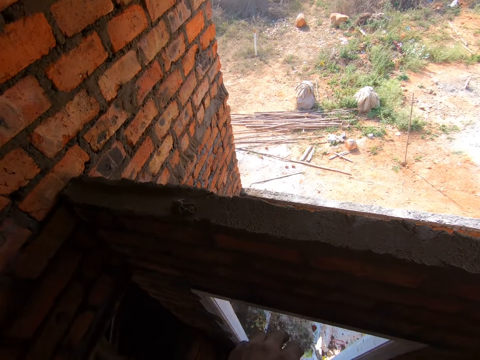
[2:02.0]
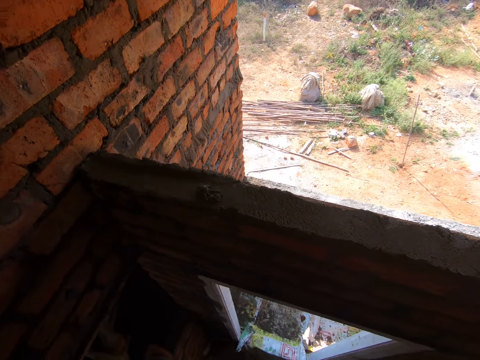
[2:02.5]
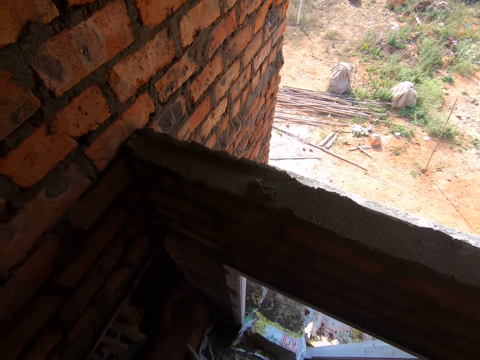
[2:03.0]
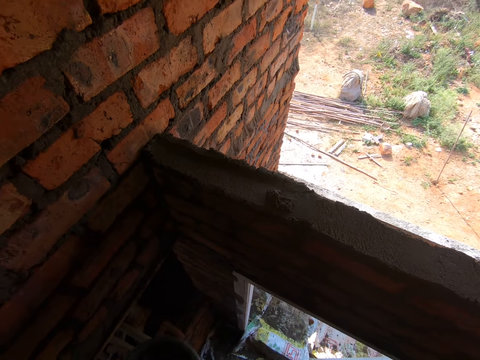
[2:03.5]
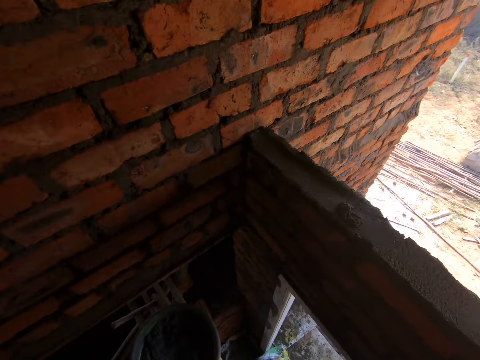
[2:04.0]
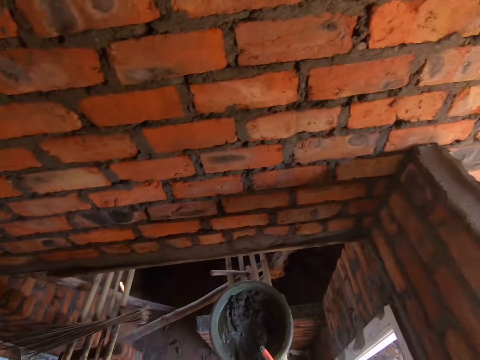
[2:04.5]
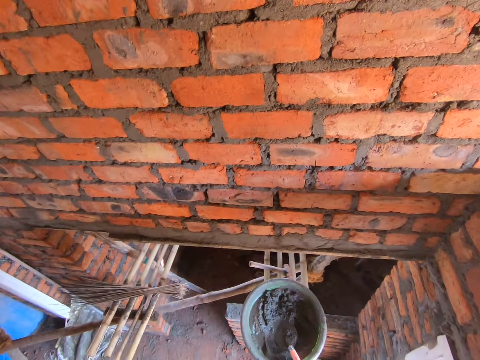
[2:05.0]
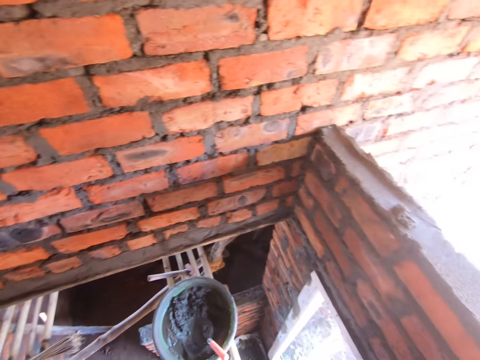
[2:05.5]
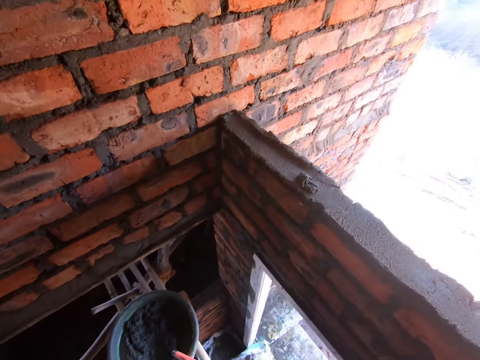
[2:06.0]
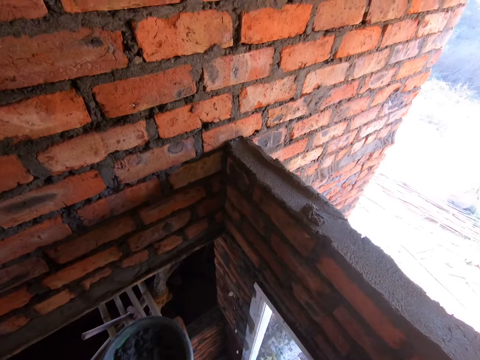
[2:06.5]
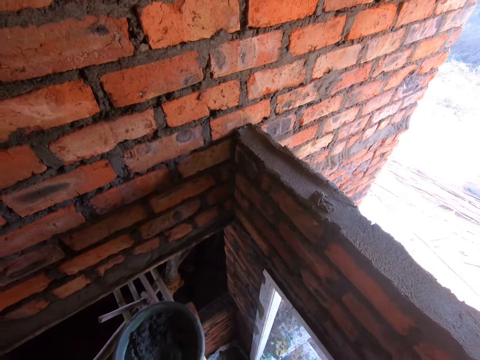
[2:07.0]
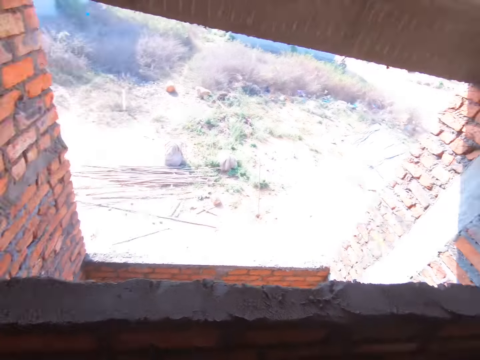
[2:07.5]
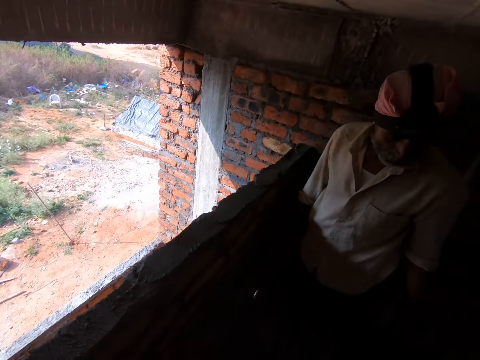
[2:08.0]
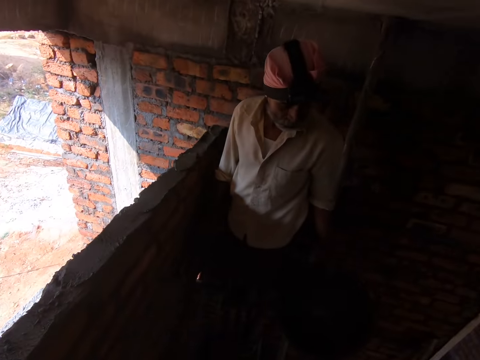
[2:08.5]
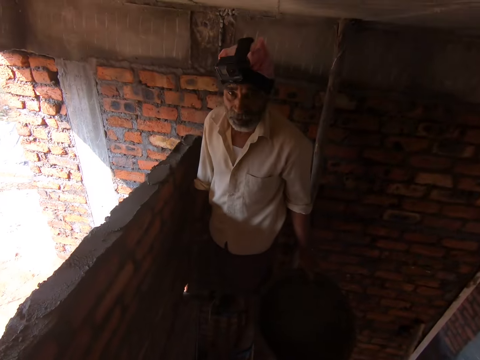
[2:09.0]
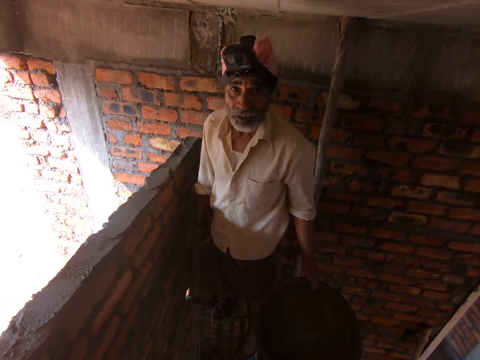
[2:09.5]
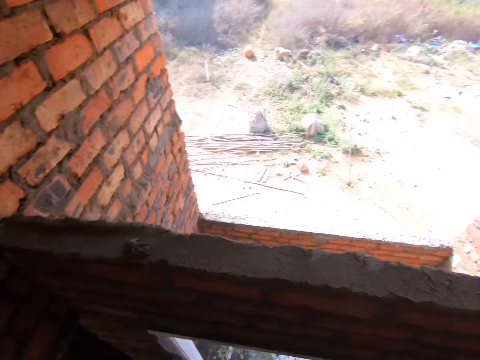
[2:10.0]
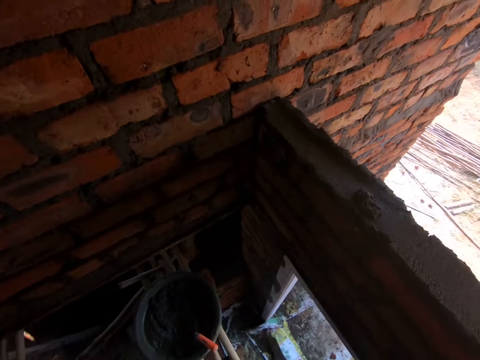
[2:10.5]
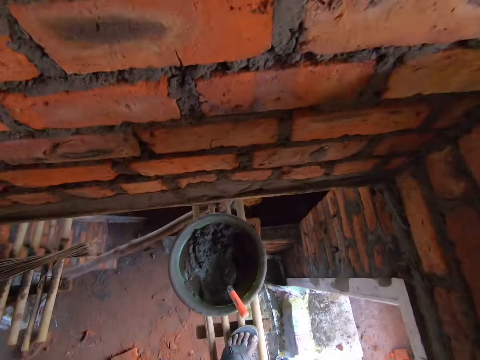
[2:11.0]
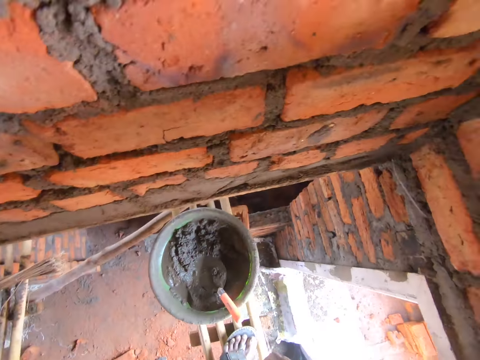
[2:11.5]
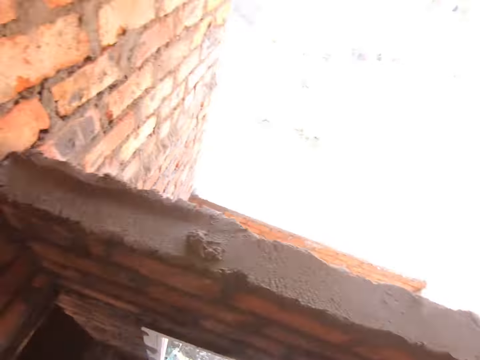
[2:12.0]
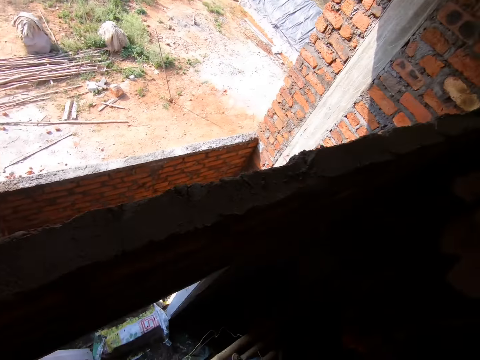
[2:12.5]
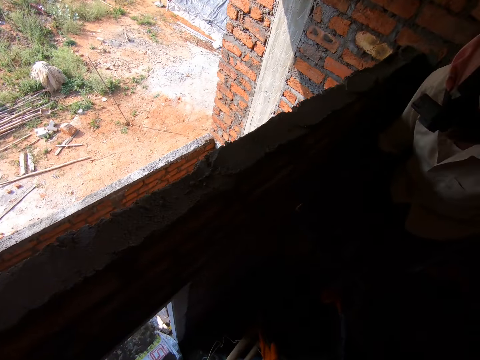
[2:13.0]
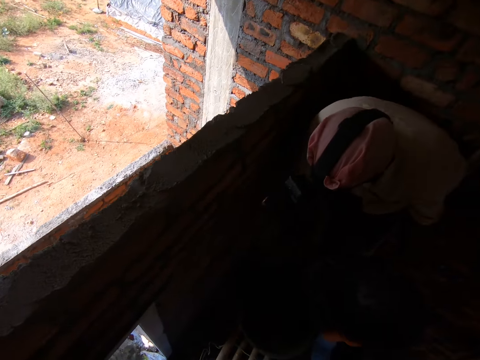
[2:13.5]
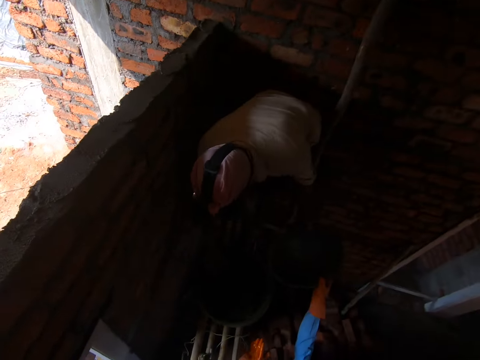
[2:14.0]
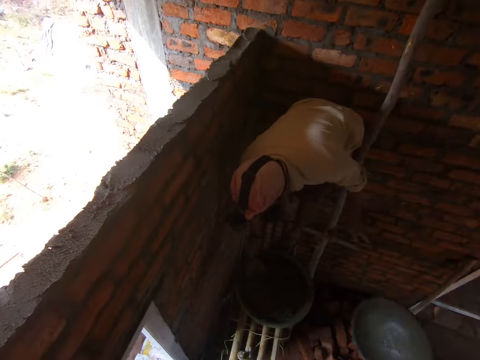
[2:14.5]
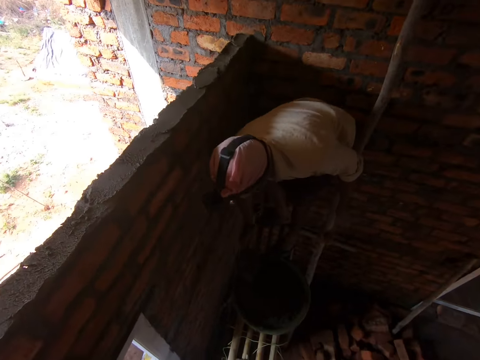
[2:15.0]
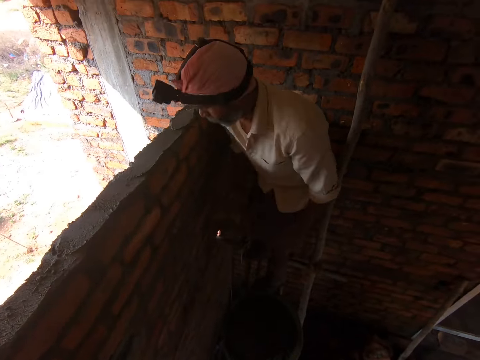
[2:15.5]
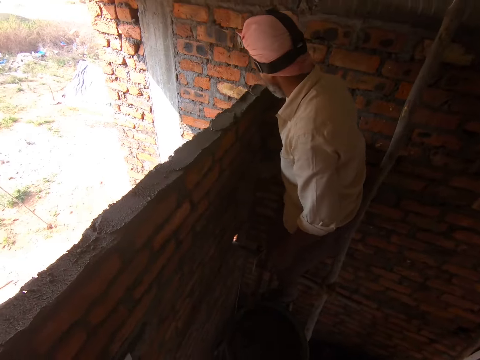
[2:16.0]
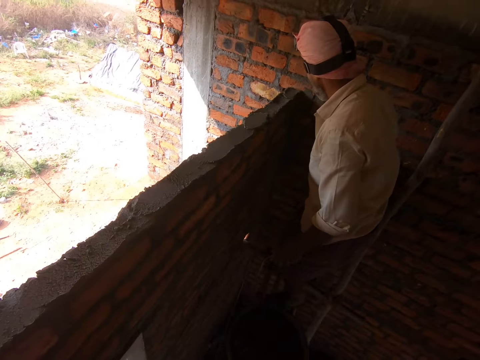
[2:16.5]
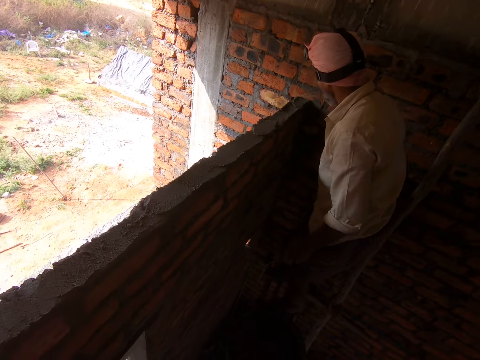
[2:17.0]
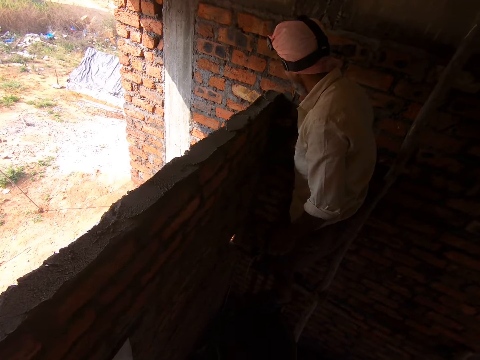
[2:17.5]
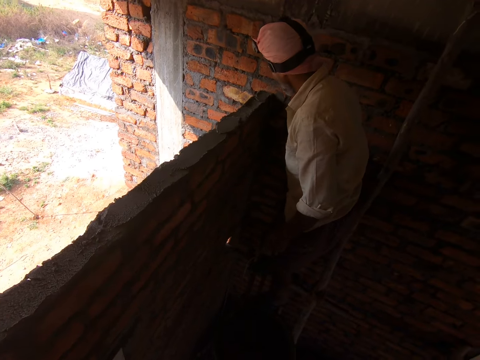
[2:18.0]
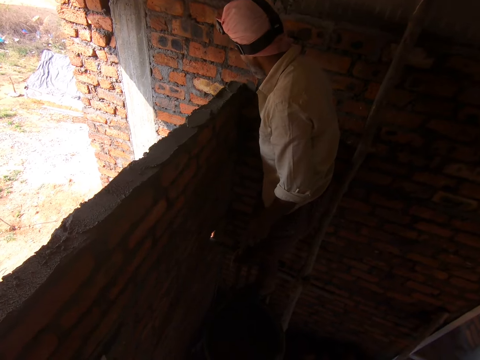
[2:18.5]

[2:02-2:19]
The camera wearer moves the hand. They stare at the wall. A man converses with the camera wearer. The man stares at a person. The camera wearer stares at the man. The man stares at the camera wearer. The camera wearer stares at the wall. The man bends down. The camera wearer stares at the man. The person picks up the mortar pan. The man passes the head pan to the camera wearer. The man scoops the mortar with a trowel. The man applies the mortar on the wall with the trowel.

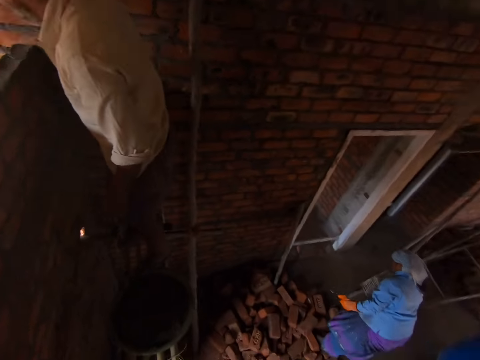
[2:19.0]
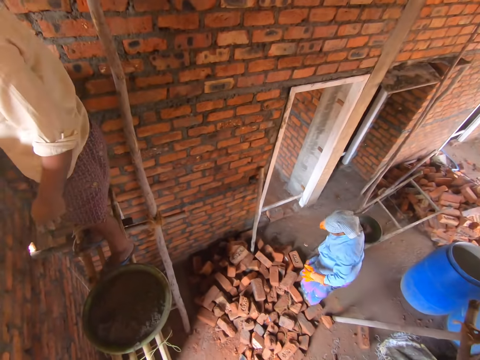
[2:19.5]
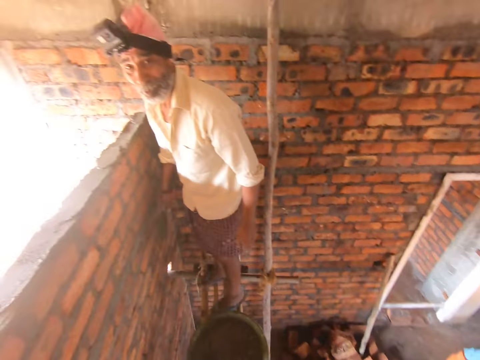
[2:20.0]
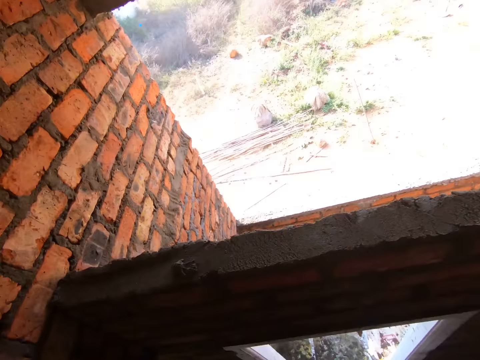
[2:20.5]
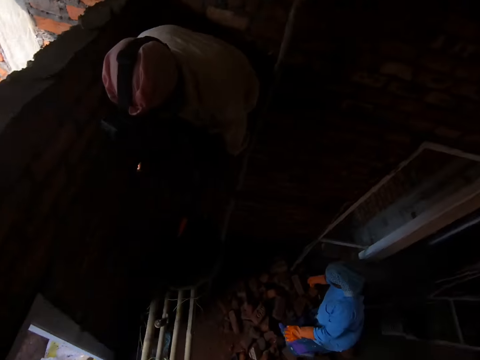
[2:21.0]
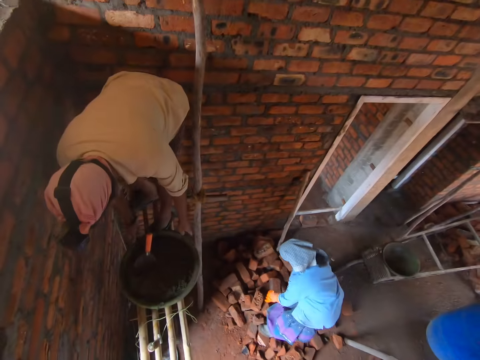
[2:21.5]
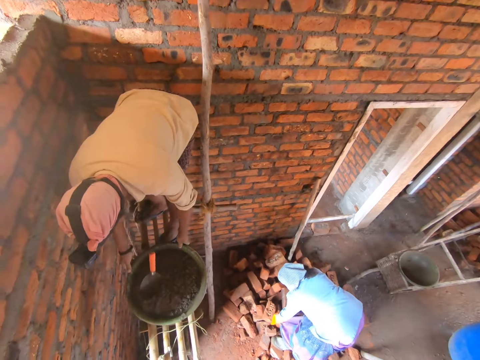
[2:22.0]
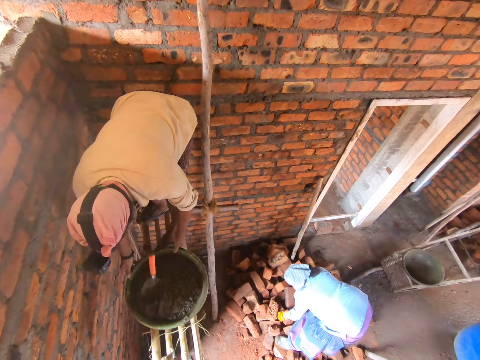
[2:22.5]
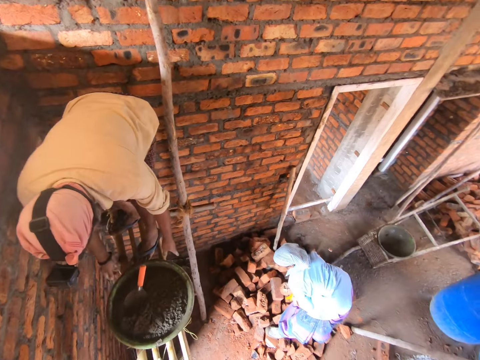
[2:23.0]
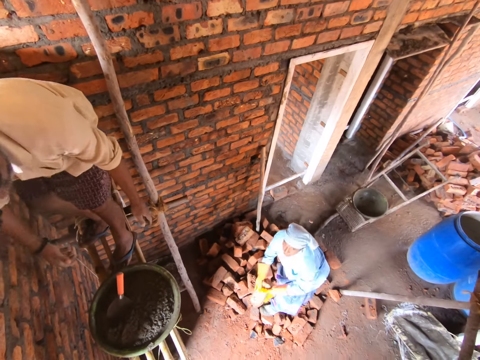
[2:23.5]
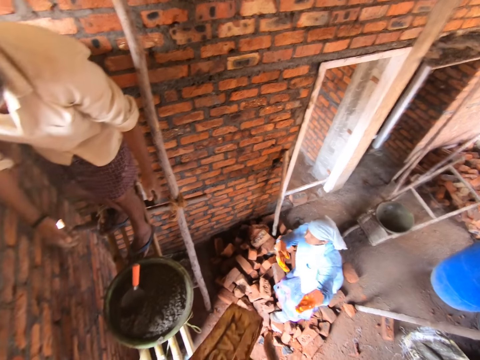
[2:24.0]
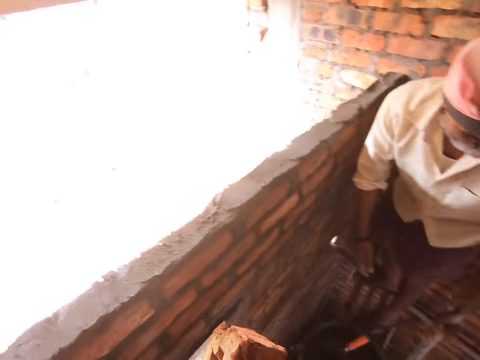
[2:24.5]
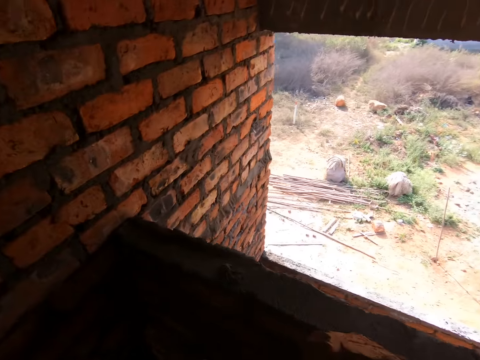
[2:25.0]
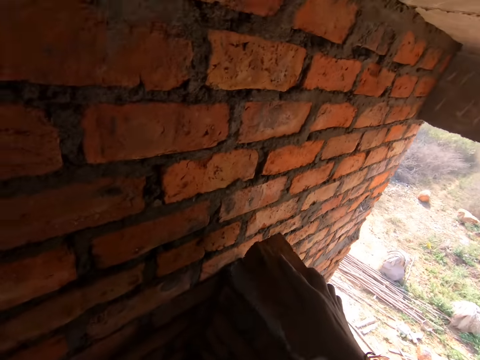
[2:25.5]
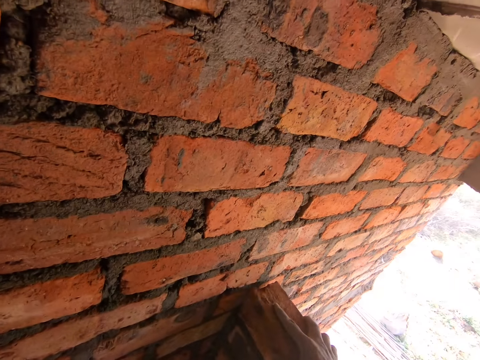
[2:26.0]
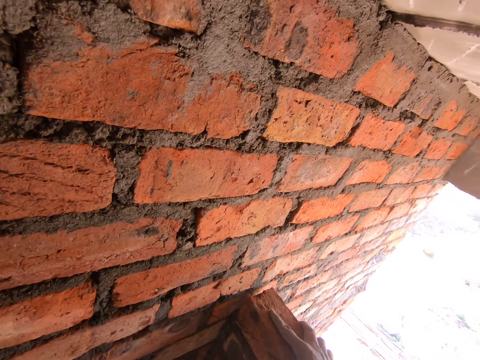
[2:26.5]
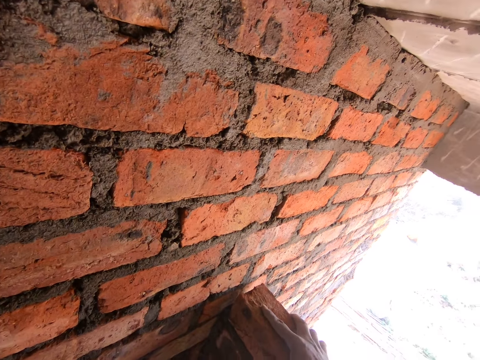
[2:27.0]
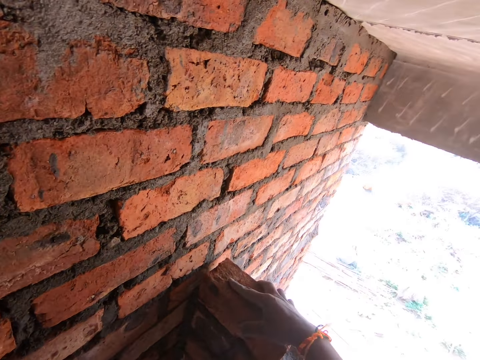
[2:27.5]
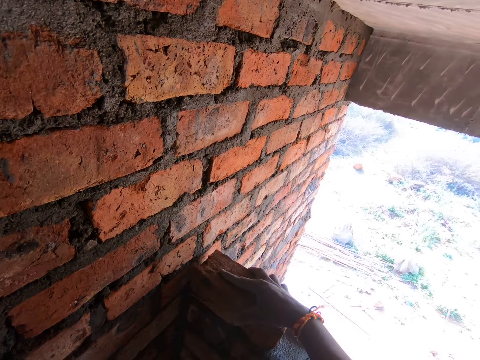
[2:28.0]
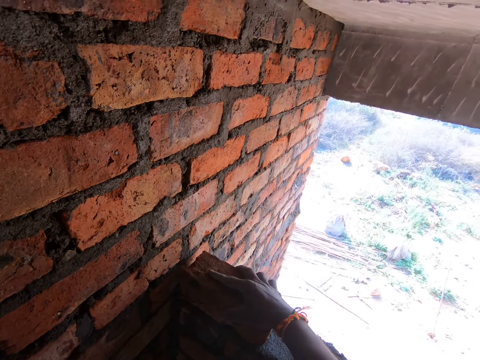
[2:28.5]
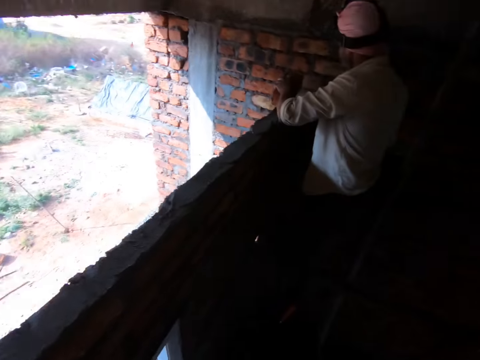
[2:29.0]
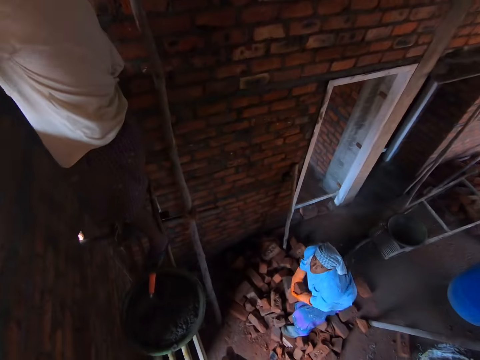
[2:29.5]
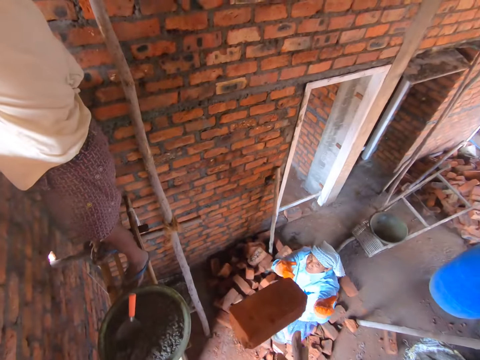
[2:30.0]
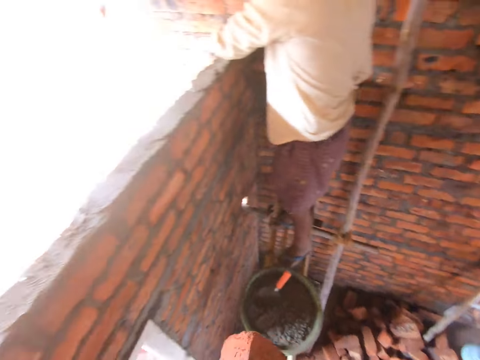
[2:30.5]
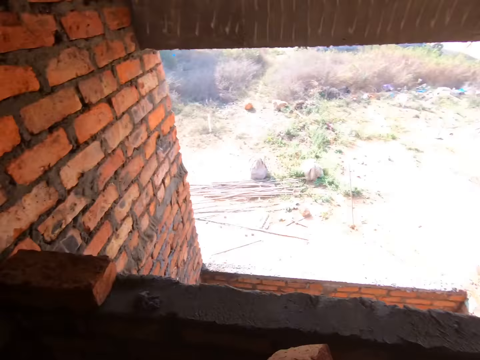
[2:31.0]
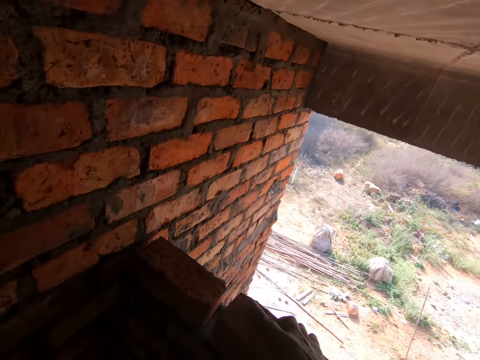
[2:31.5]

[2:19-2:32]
The camera wearer stares at a woman. The woman walks on the bricks. A man stares at the camera wearer. The camera wearer stares at the wall. The man moves the mortar pan. The camera wearer stares at the woman. The woman picks up the brick. The woman throws the brick to the camera wearer. The camera wearer catches the brick. They place the brick on the wall. They stare at the woman. The woman throws the brick to the camera wearer. The man stares at the wall. The camera wearer catches the brick. They pick up the brick.
